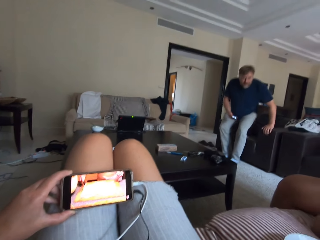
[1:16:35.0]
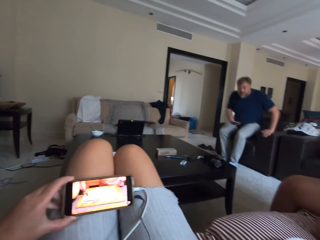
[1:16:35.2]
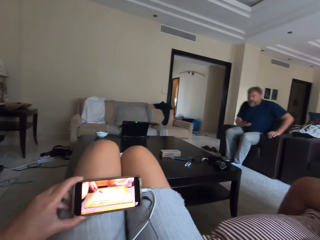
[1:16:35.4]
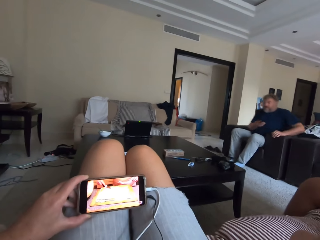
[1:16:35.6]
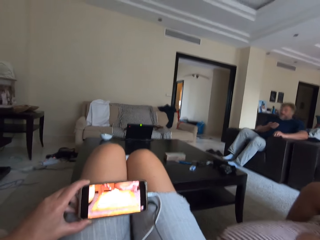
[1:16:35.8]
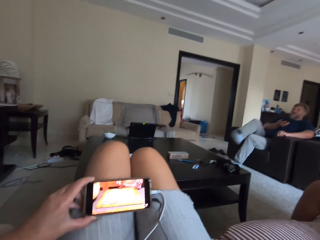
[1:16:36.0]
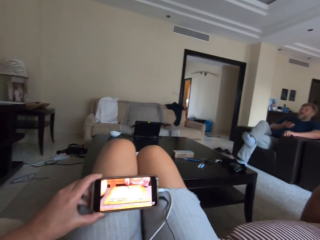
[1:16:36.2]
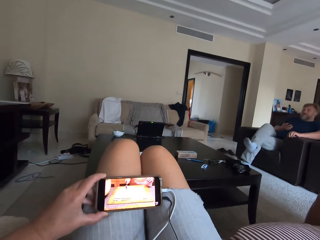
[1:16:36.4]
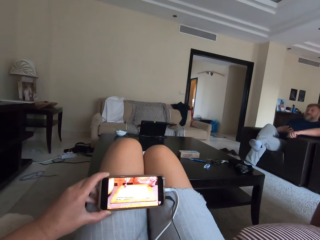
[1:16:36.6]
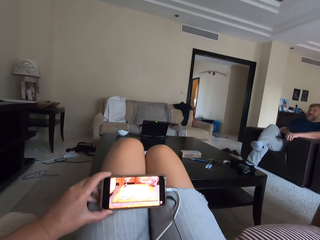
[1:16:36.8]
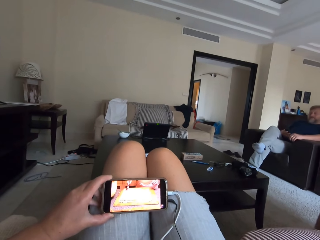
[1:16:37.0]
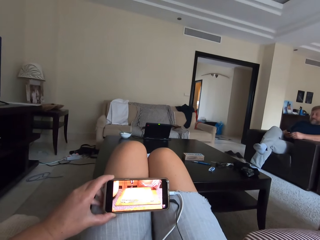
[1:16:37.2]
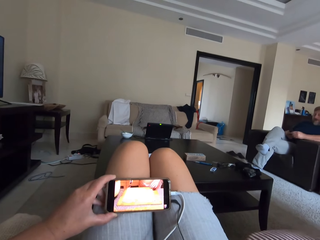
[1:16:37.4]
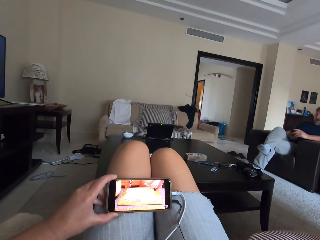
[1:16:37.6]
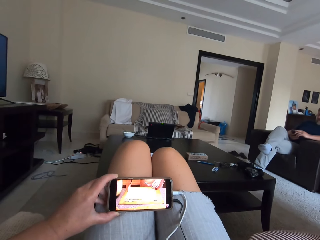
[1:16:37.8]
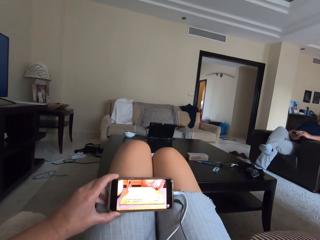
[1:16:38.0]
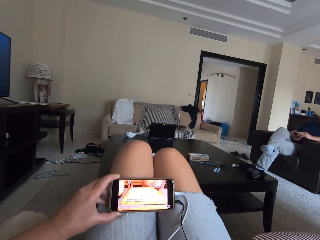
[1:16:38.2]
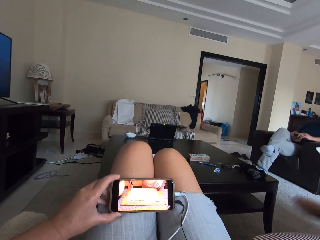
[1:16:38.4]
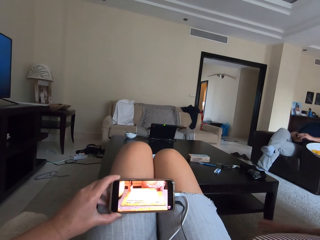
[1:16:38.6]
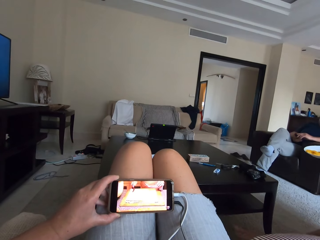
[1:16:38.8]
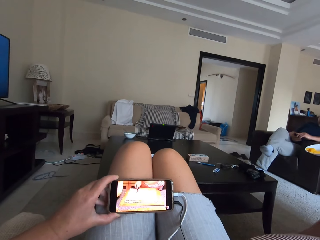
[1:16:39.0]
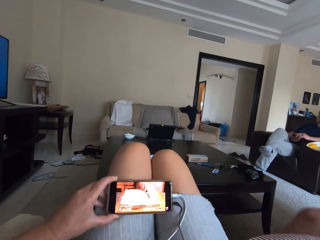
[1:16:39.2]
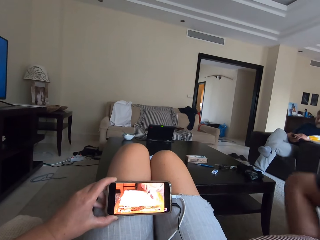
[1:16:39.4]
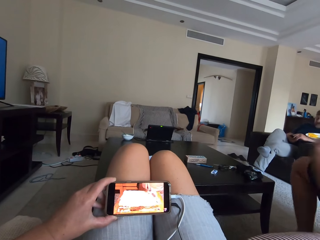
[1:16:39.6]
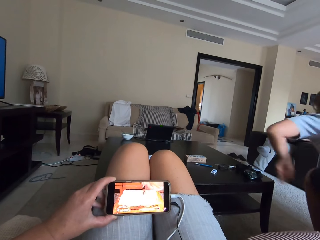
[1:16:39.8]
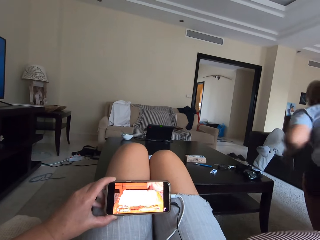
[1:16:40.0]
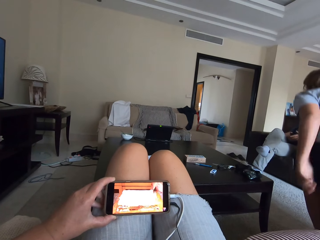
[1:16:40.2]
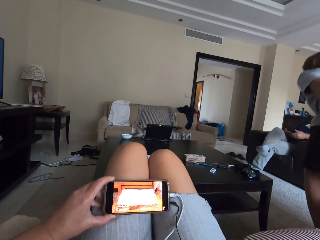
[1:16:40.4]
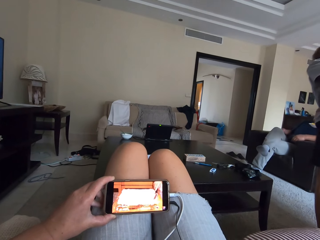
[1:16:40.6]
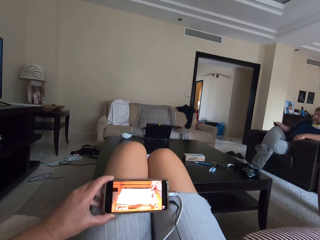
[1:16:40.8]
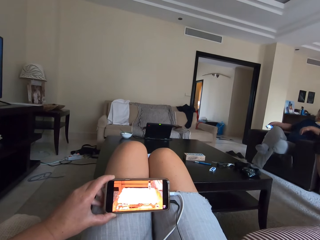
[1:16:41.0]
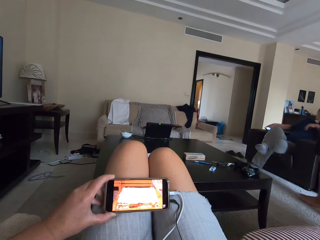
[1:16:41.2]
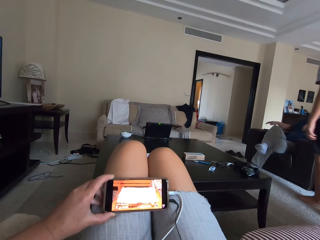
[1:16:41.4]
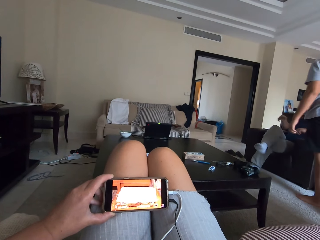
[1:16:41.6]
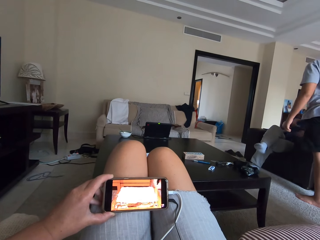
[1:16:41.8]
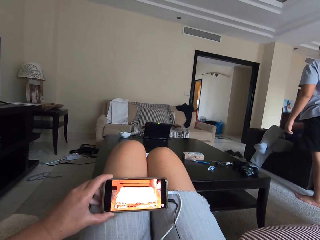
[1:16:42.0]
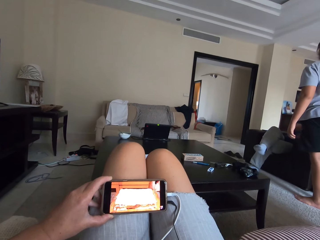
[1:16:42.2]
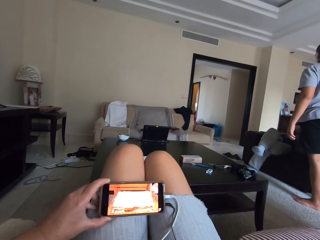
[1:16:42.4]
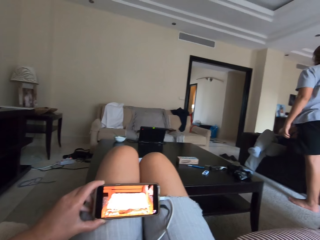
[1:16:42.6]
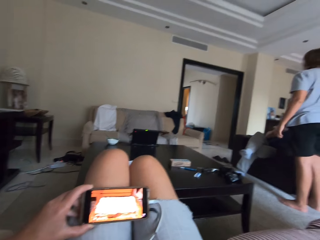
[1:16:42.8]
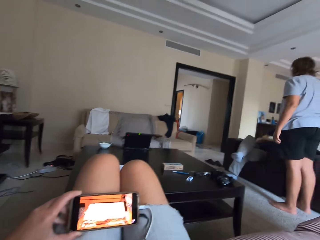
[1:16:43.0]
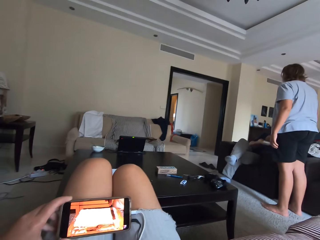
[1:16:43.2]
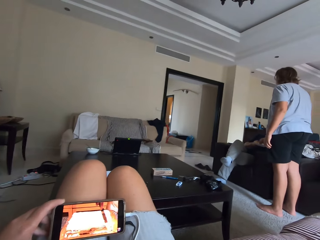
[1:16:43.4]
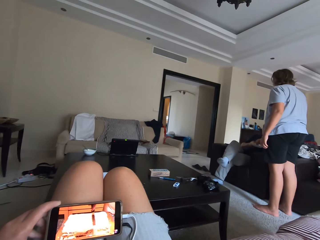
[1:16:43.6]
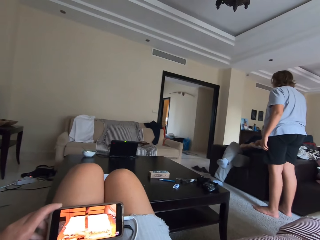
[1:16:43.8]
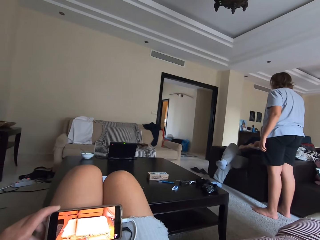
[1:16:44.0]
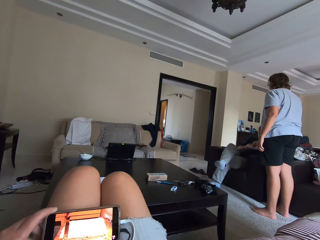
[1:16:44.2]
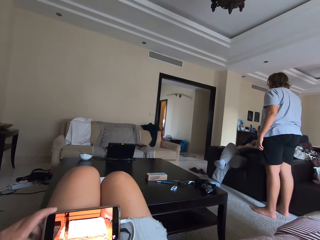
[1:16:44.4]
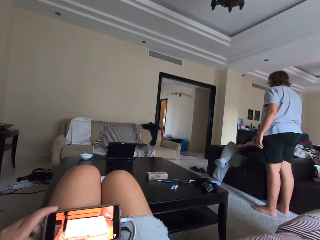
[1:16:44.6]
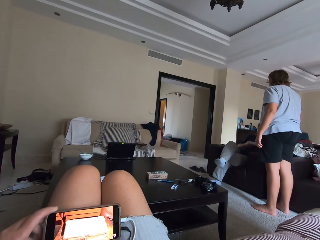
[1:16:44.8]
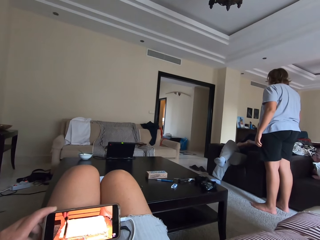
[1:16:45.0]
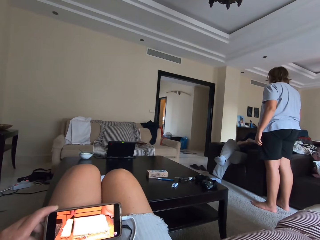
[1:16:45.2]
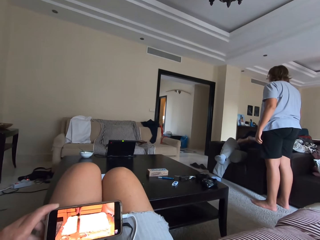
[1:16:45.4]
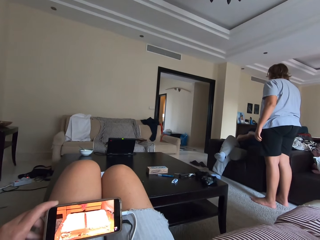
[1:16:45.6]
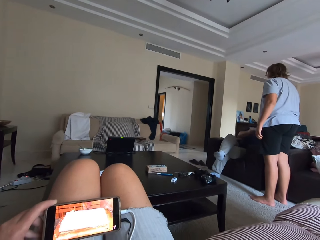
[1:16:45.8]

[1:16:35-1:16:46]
The man sits down. The lady stands up. The lady gives a person something to eat. The lady gives the man some food. The man picks a piece of mango on a plate.

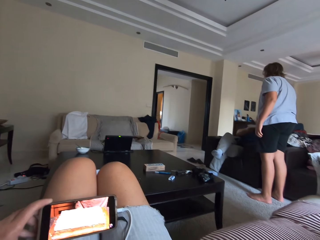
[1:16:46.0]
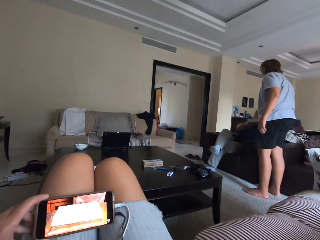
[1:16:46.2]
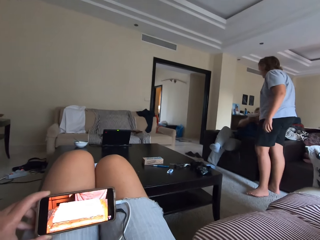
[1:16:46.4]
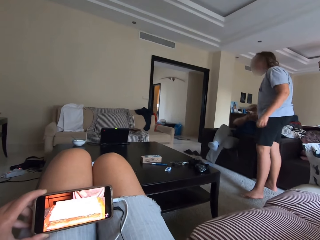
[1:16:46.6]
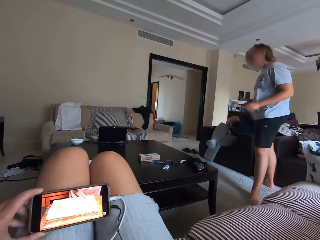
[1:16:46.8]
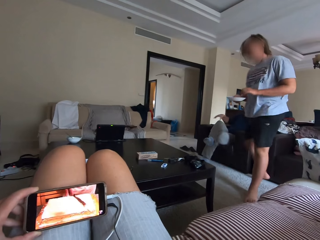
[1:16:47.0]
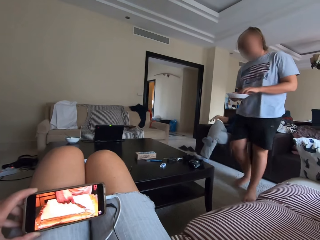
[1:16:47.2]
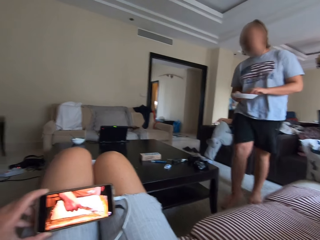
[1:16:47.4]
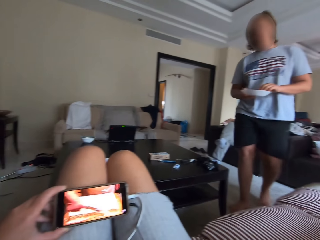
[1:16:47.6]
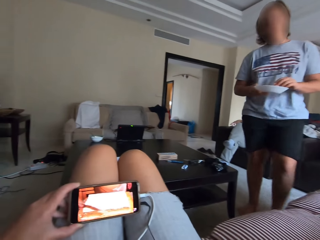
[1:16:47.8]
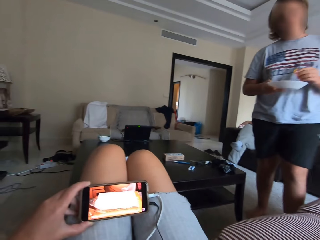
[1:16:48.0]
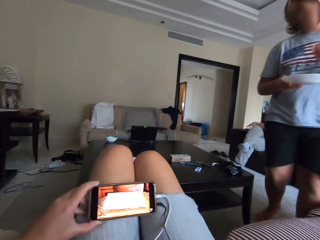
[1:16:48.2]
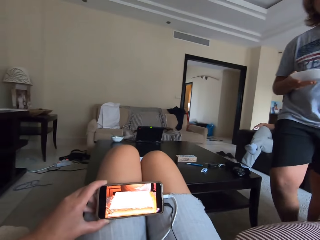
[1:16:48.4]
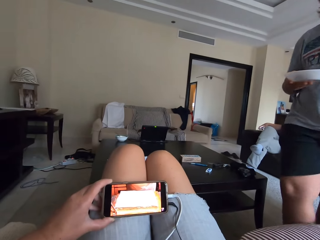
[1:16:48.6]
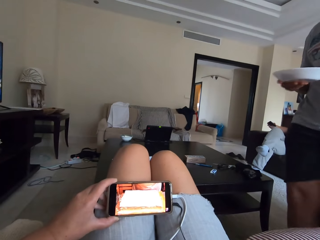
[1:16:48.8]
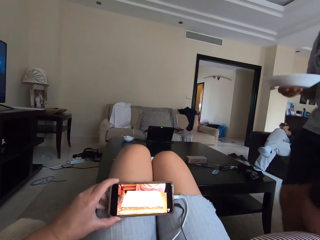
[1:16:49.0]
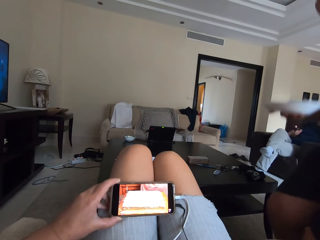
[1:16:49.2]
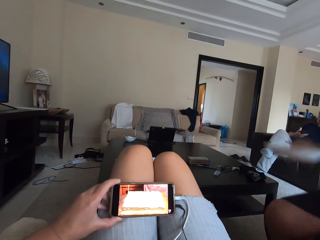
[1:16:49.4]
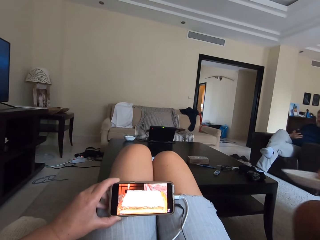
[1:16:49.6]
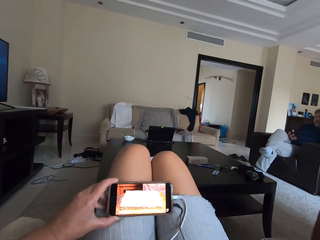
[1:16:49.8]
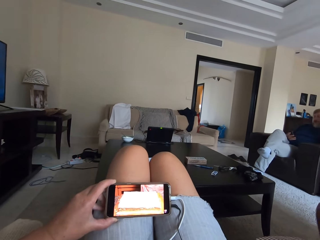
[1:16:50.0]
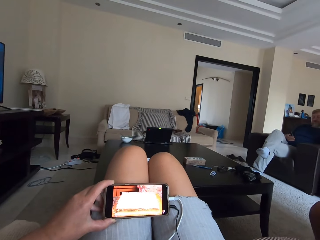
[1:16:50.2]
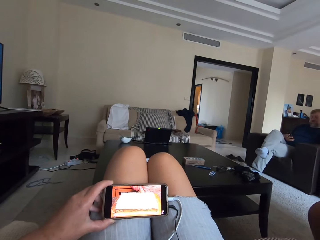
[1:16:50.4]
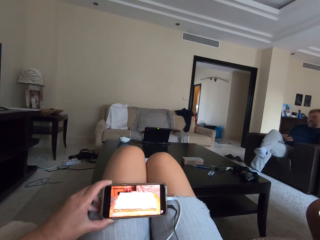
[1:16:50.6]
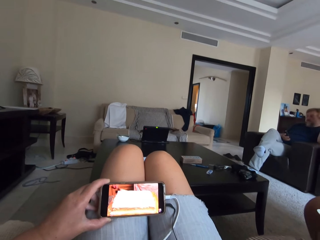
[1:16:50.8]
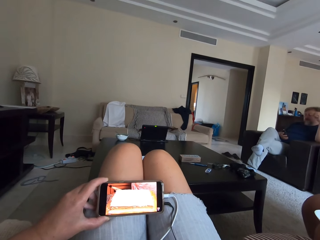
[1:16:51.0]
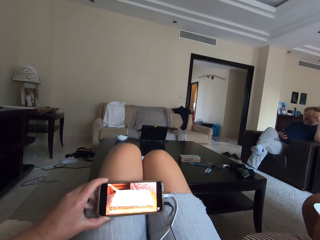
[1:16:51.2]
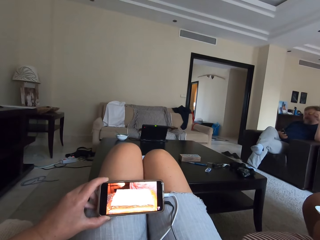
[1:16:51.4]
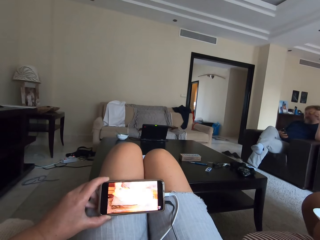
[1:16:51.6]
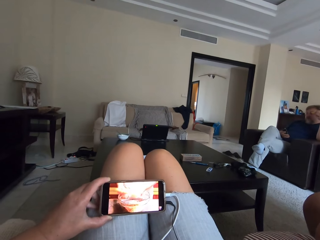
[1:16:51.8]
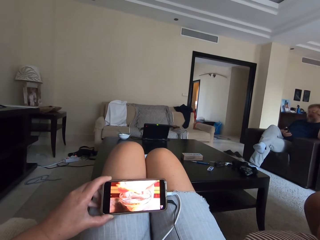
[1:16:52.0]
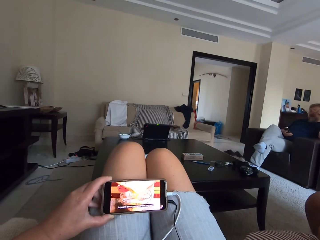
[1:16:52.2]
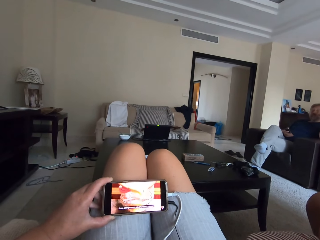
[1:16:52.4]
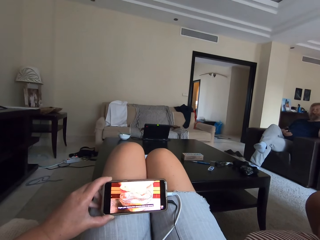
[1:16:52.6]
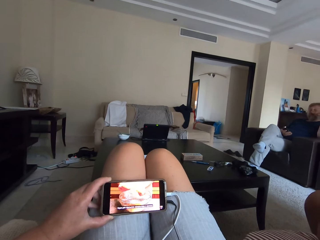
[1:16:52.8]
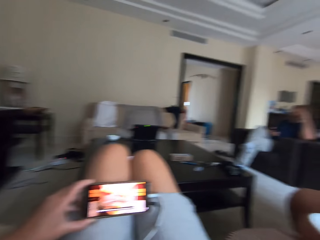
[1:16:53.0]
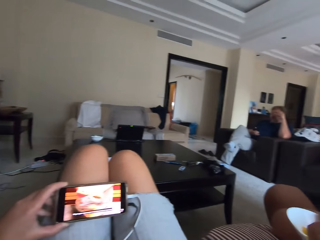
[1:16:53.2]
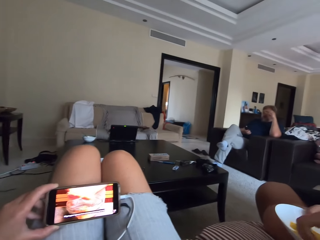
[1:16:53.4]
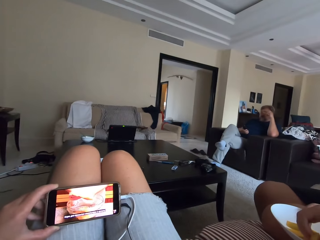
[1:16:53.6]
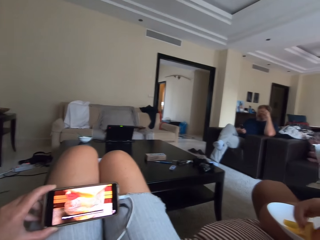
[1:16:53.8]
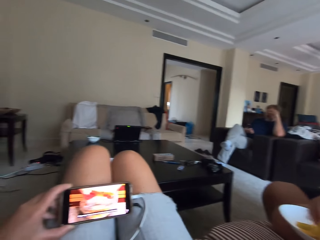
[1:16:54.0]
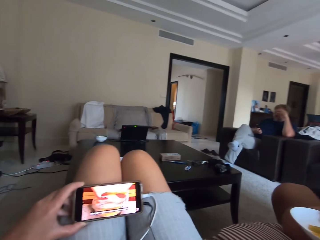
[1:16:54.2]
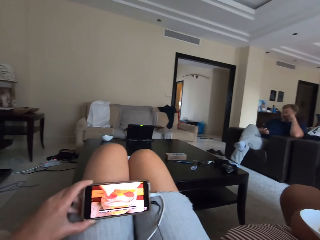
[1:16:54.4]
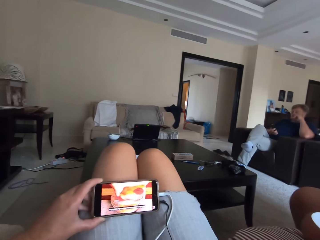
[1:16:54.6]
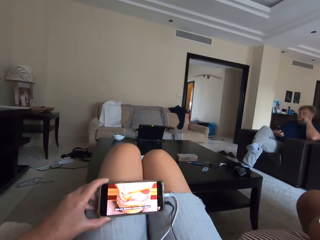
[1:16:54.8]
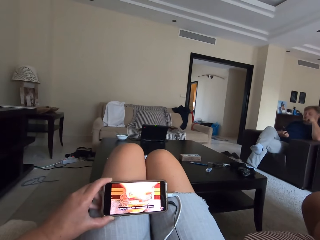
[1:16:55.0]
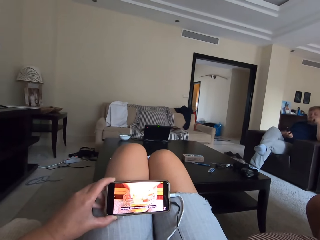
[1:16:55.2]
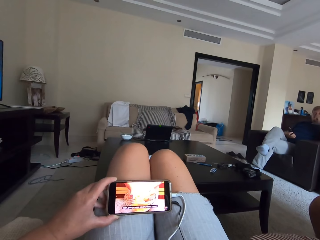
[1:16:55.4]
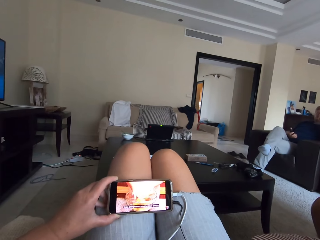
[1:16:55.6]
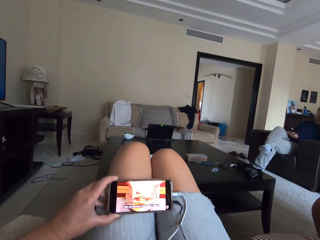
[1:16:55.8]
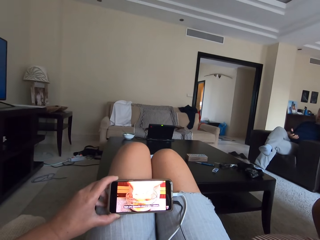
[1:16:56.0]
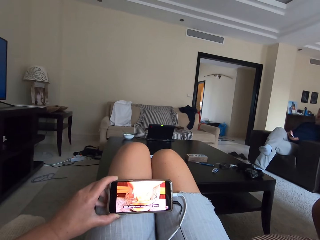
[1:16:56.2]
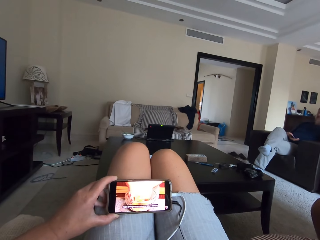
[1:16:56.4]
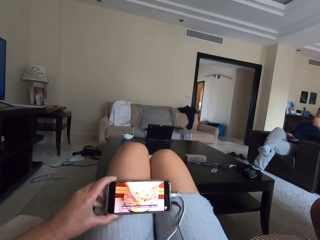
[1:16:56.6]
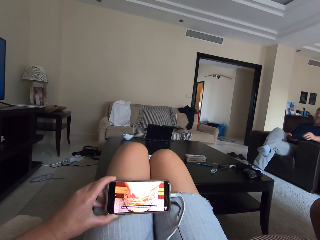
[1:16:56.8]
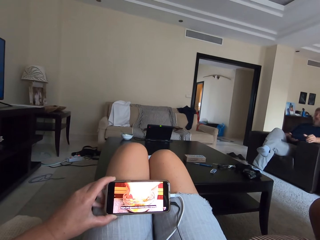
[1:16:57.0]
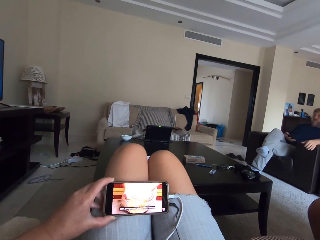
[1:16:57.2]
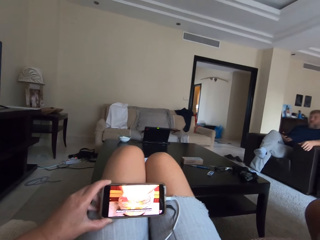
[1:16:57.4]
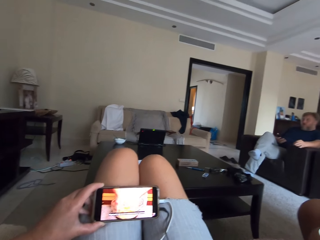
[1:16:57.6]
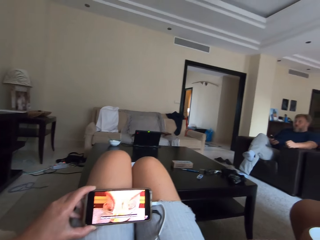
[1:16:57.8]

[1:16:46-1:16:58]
The lady walks back. The lady sits on a couch.
